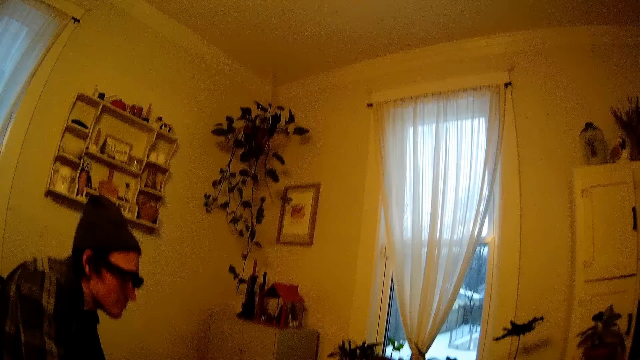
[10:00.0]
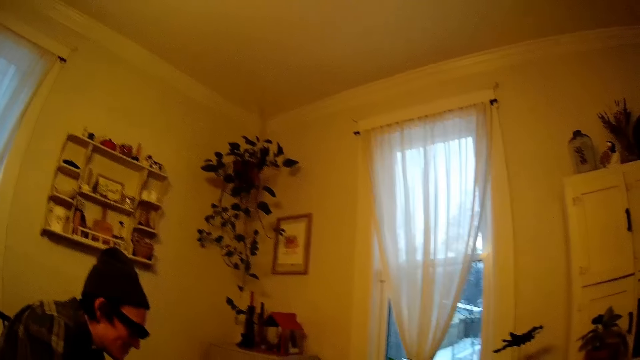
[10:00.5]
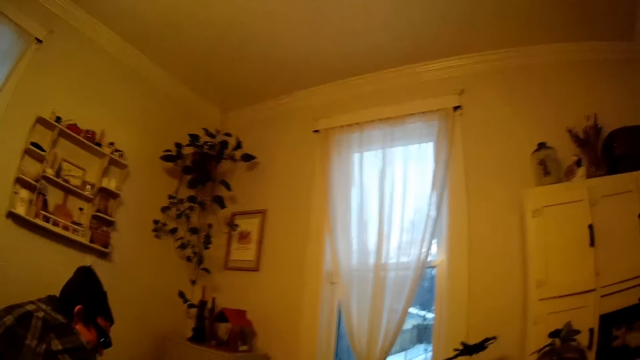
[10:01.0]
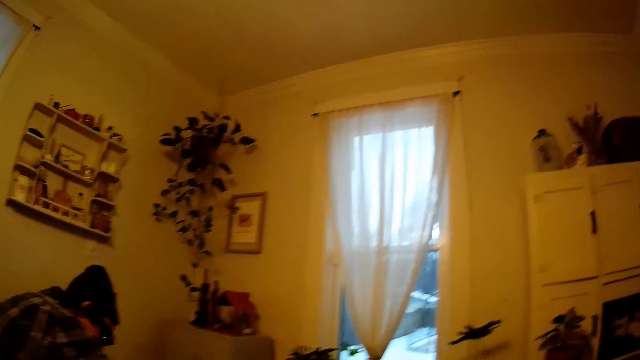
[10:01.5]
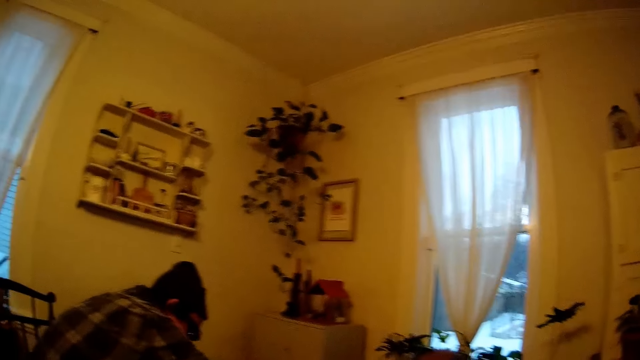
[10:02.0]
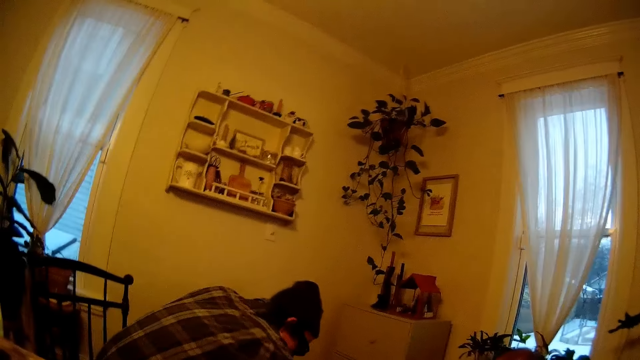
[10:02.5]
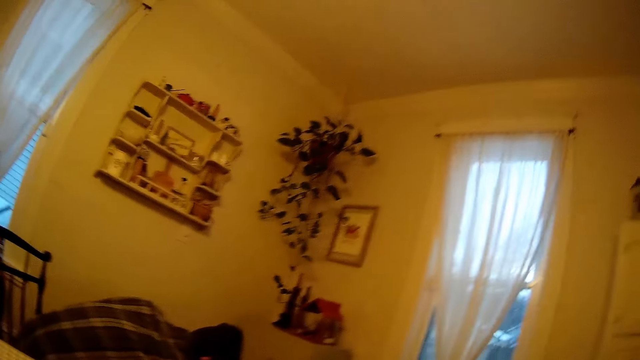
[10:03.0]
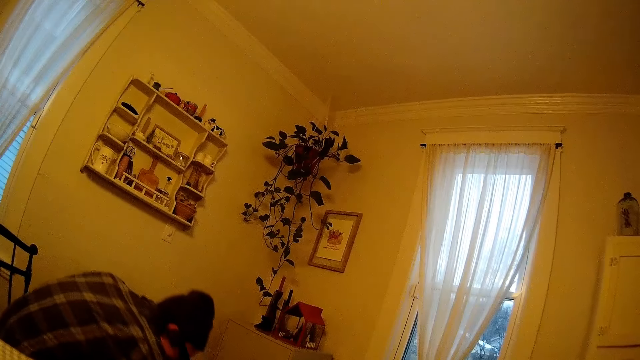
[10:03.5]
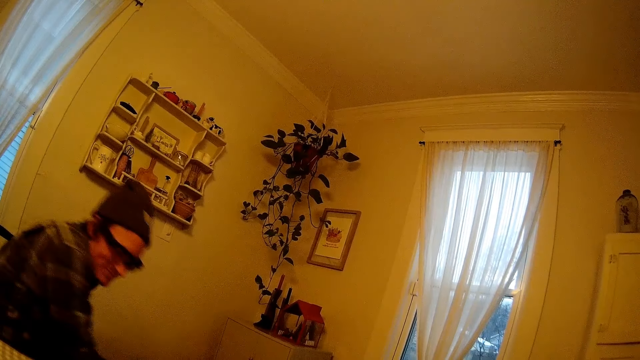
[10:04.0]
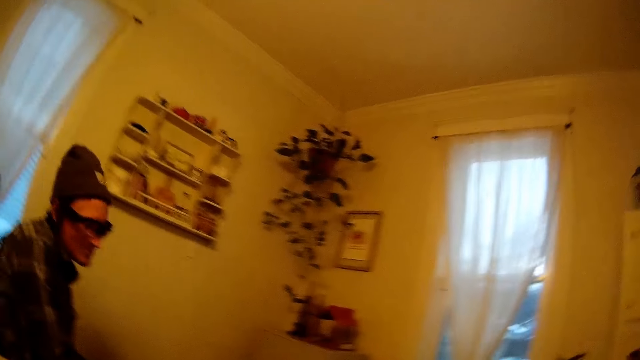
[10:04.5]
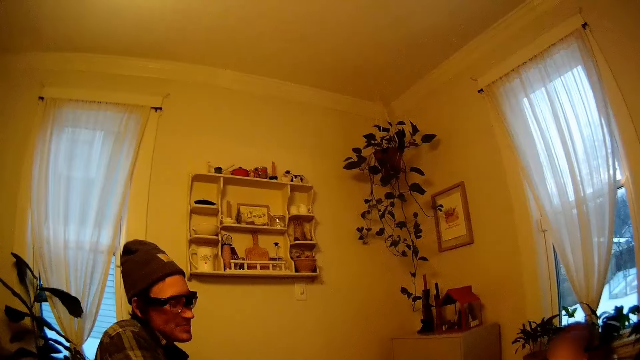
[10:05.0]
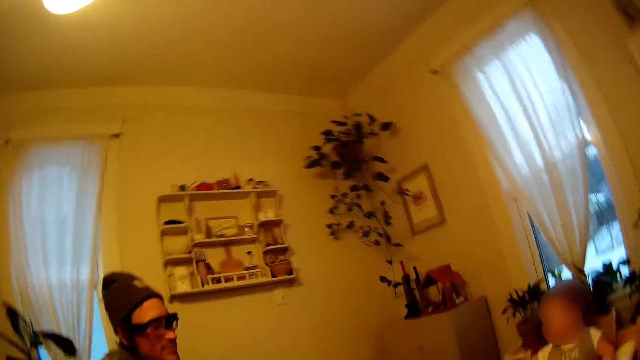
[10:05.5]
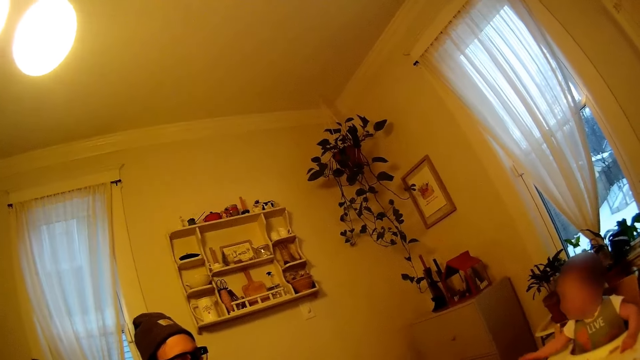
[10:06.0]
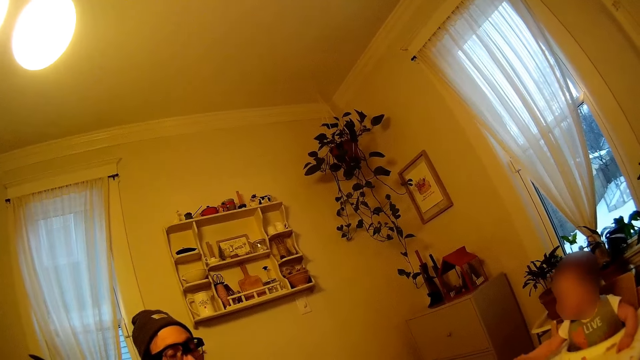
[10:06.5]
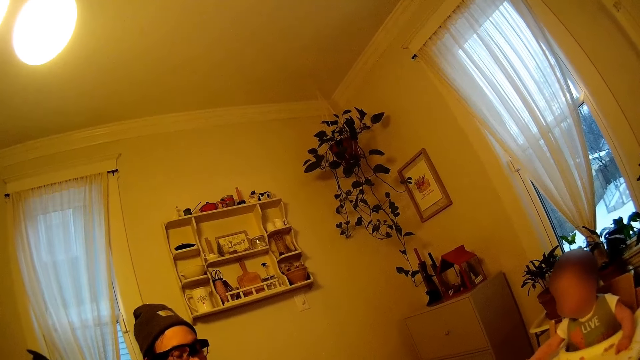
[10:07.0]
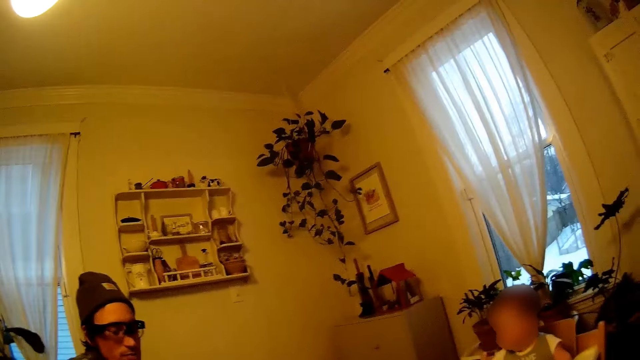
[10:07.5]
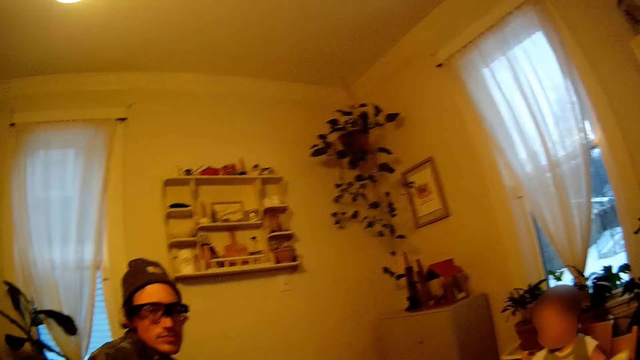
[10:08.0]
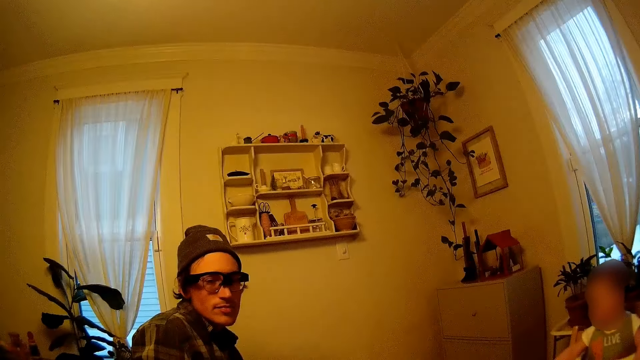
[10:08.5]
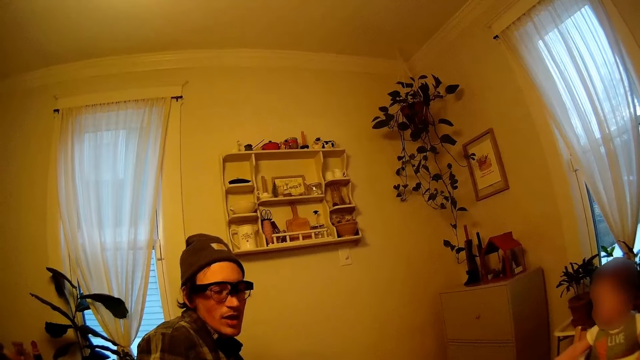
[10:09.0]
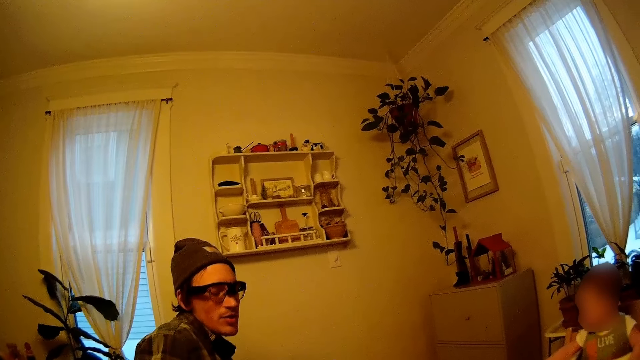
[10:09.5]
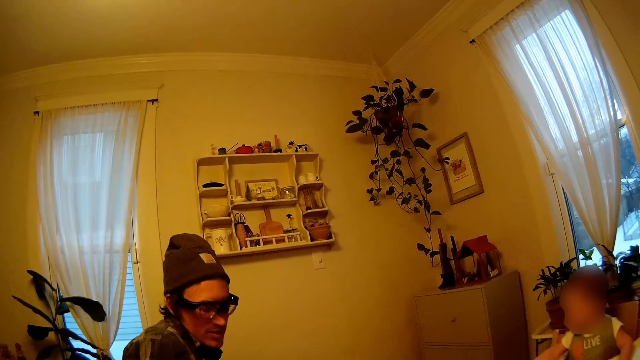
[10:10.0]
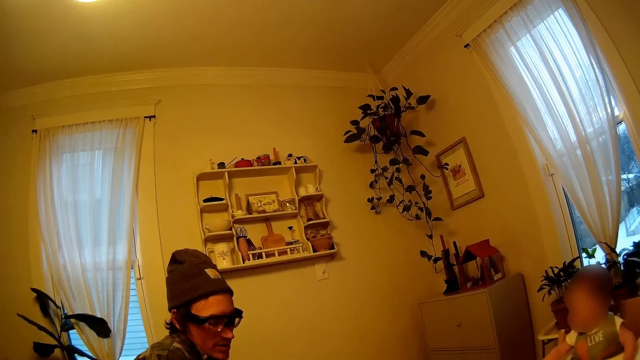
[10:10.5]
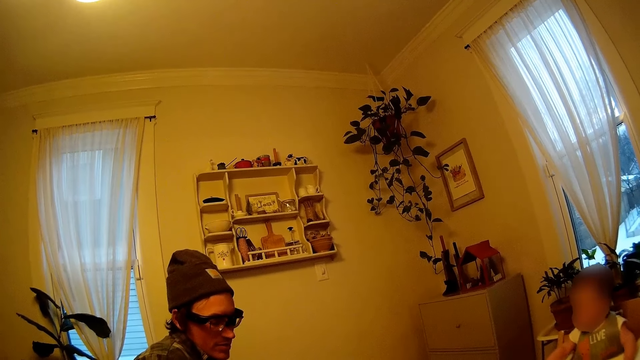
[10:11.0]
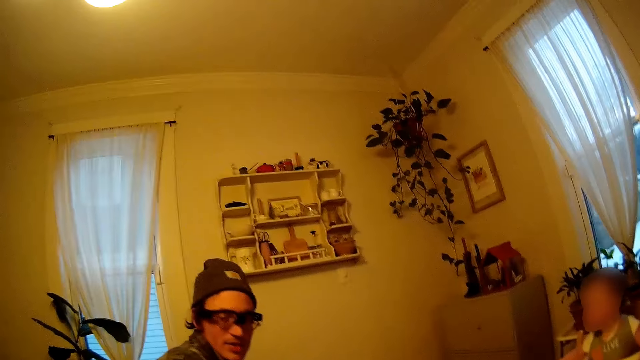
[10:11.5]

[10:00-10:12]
The man moves his hand. The baby moves.

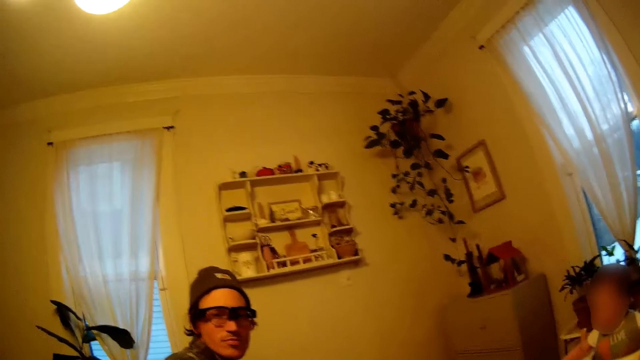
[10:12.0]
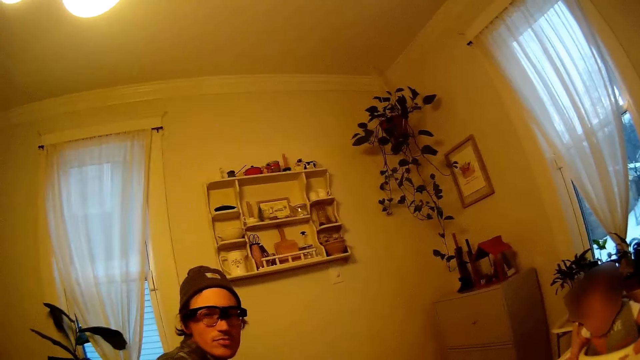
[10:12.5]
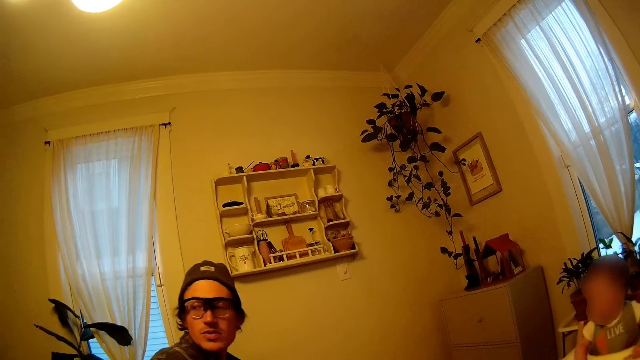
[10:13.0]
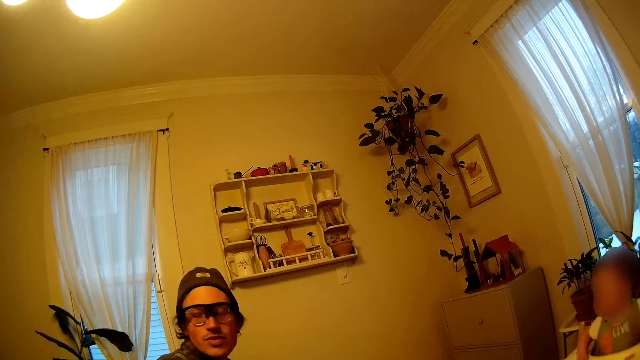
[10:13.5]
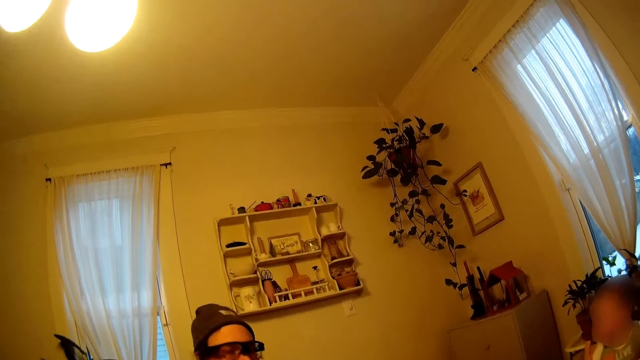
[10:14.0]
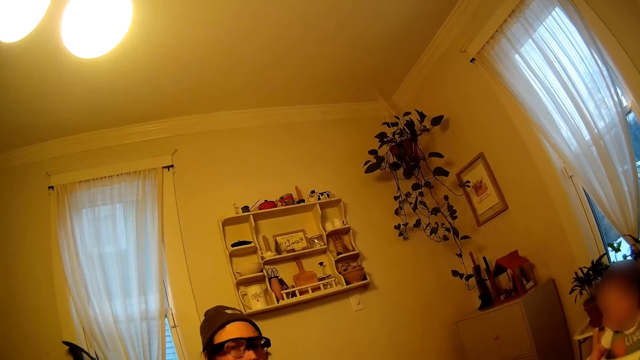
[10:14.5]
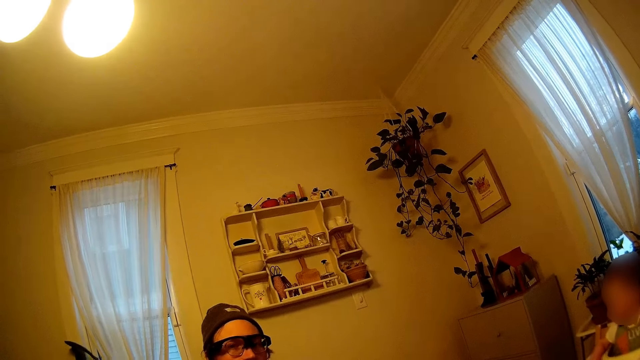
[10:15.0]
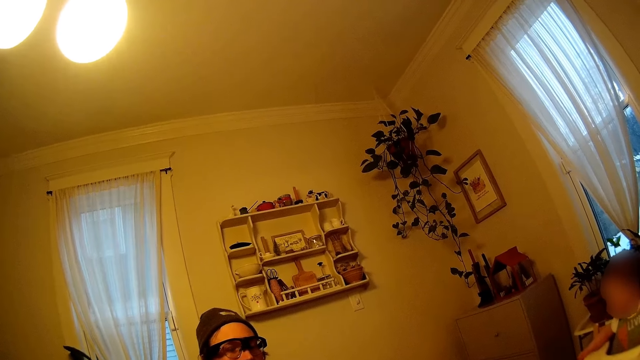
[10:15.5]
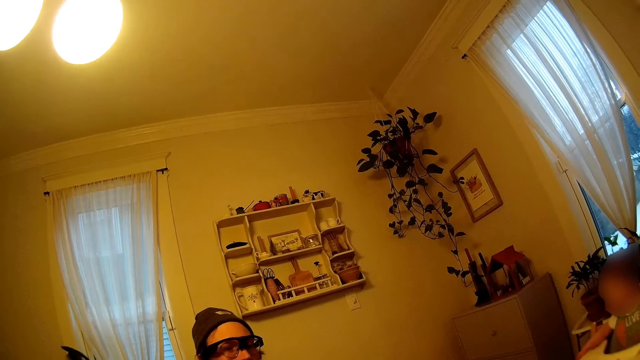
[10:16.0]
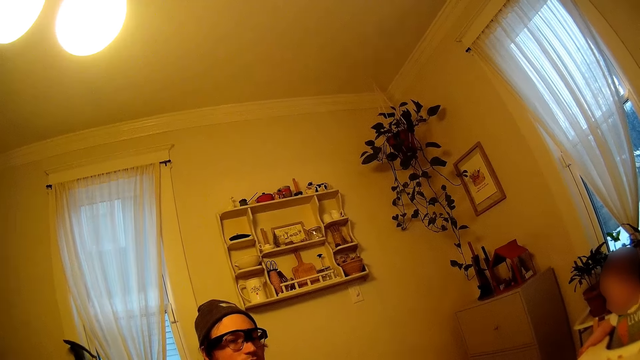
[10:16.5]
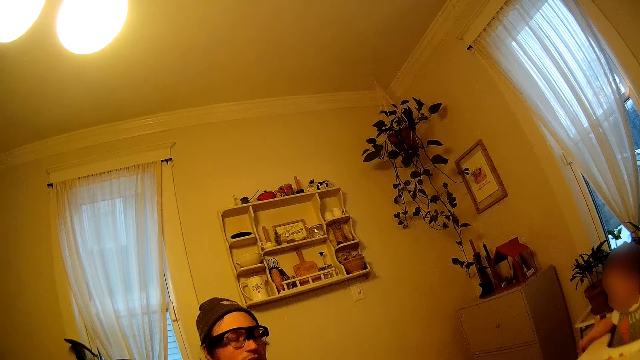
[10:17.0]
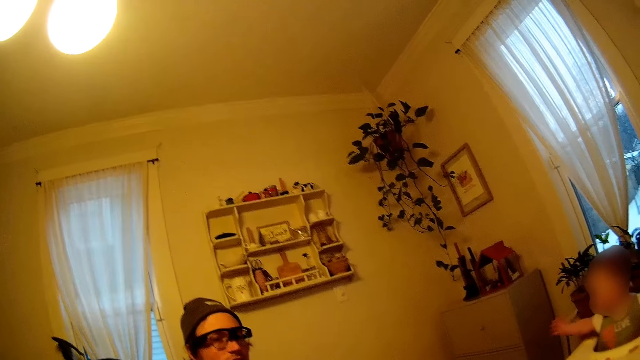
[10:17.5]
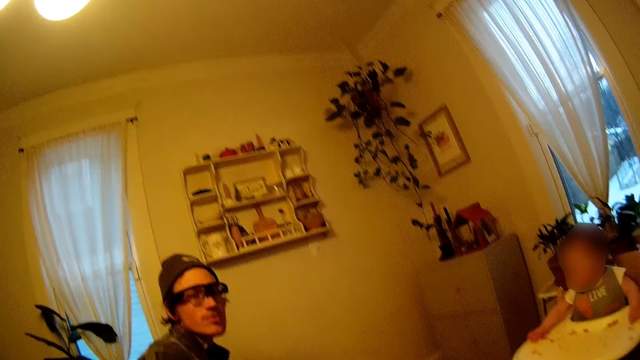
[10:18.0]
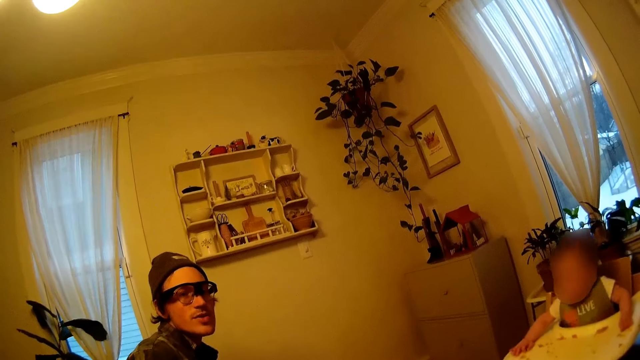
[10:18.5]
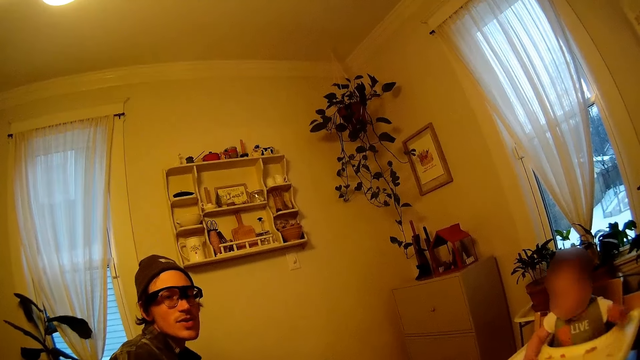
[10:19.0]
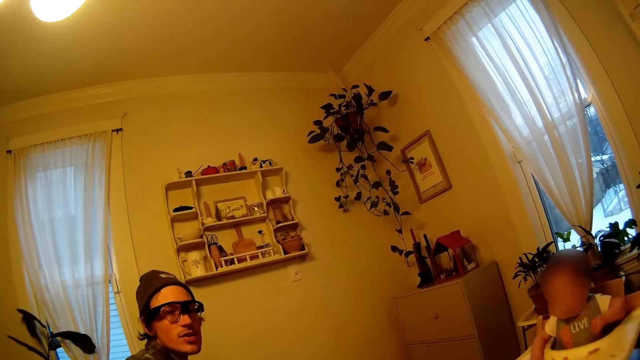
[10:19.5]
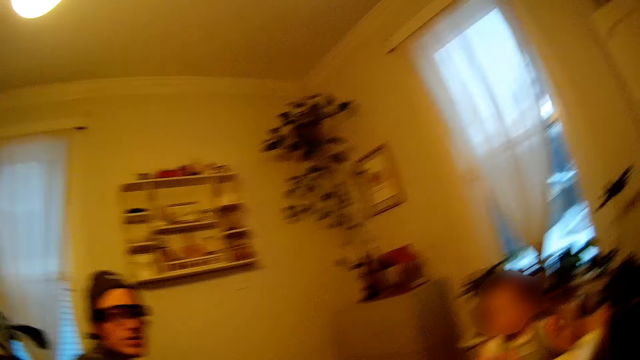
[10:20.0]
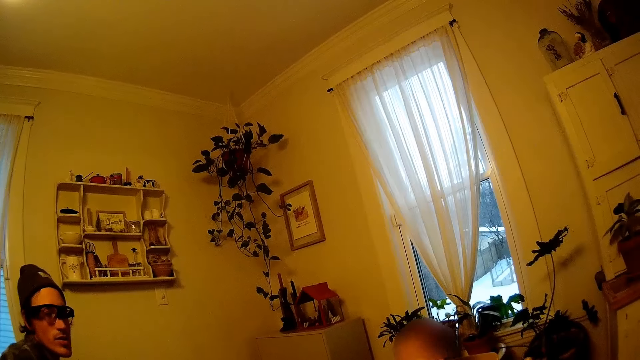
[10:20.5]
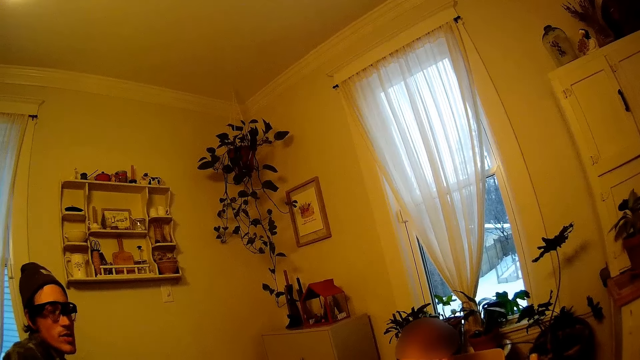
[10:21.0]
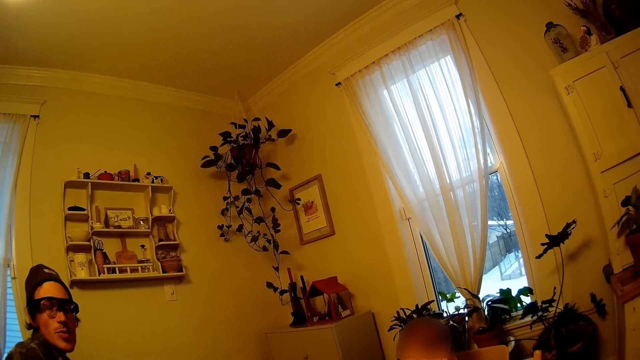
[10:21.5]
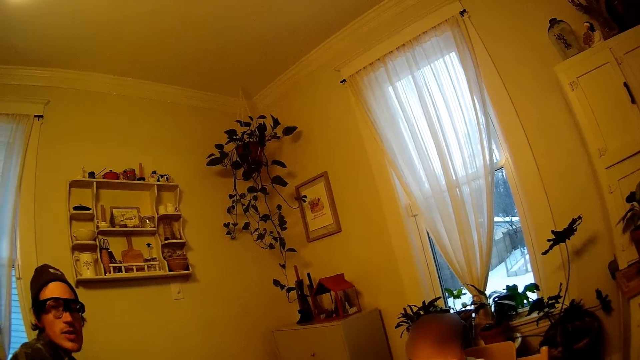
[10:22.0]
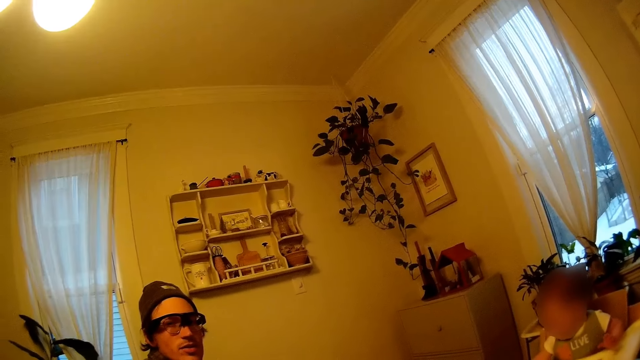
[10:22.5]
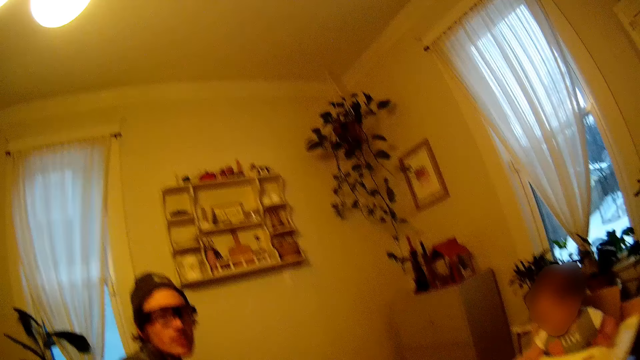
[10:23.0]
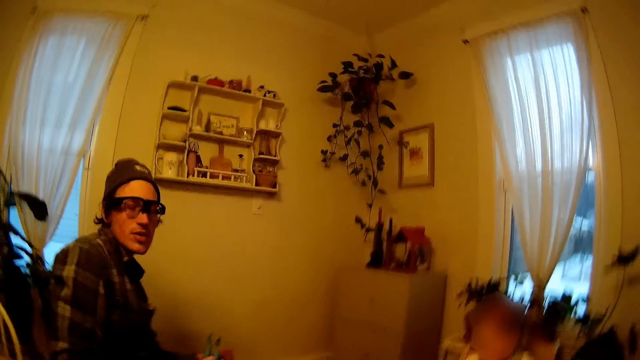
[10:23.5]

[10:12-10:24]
The man talks.
